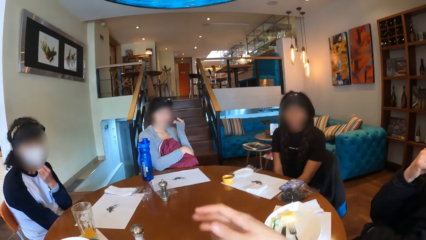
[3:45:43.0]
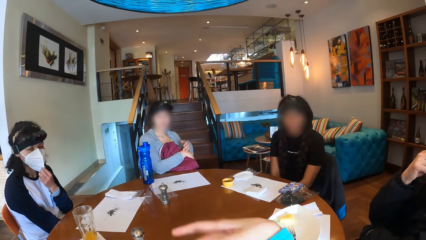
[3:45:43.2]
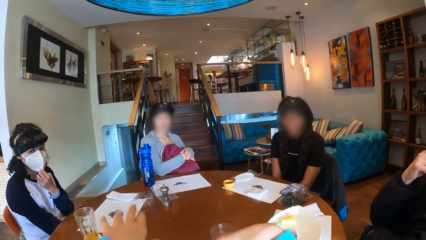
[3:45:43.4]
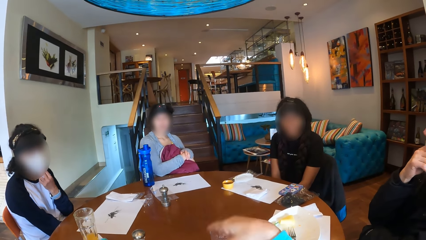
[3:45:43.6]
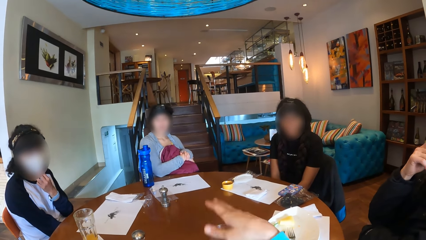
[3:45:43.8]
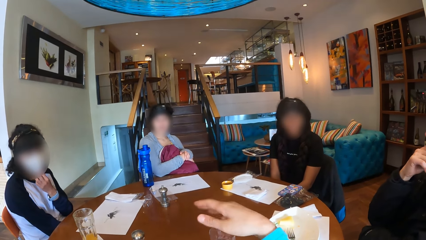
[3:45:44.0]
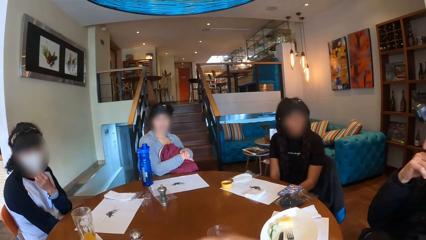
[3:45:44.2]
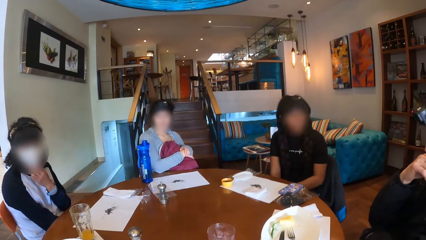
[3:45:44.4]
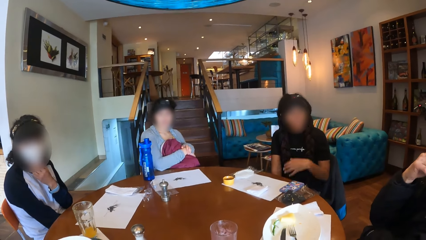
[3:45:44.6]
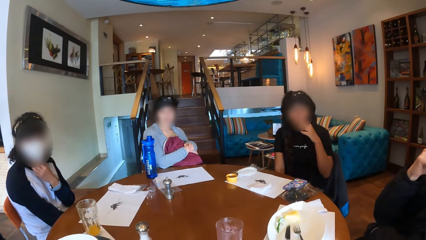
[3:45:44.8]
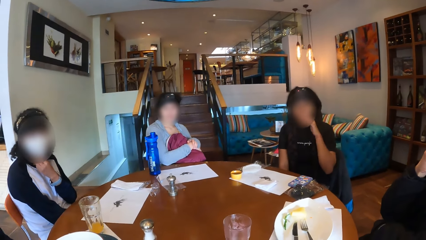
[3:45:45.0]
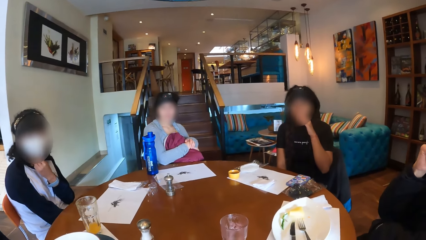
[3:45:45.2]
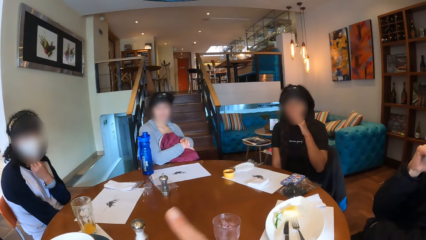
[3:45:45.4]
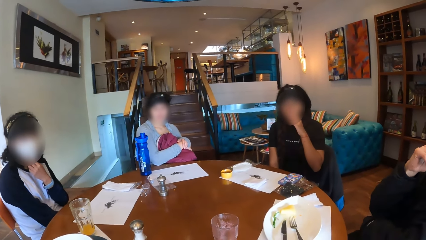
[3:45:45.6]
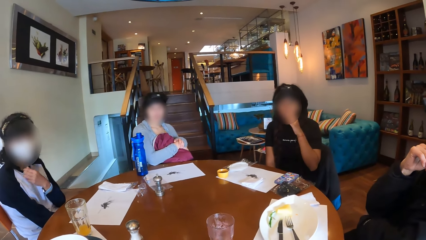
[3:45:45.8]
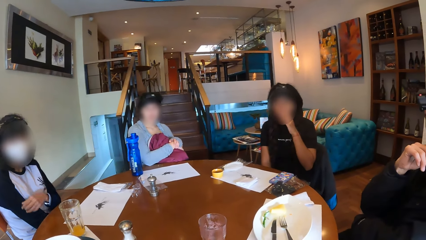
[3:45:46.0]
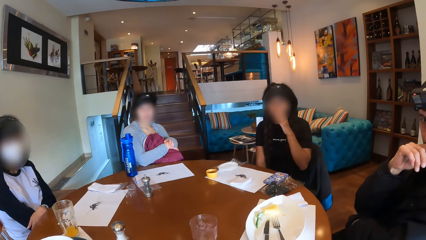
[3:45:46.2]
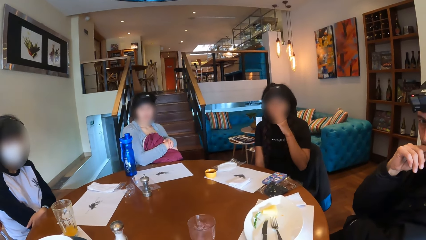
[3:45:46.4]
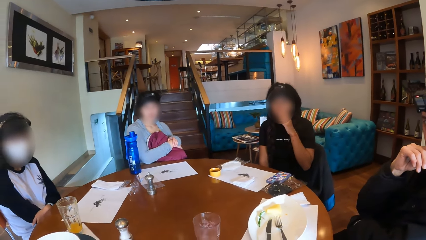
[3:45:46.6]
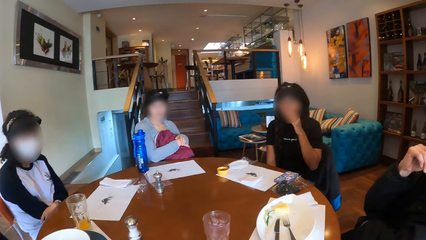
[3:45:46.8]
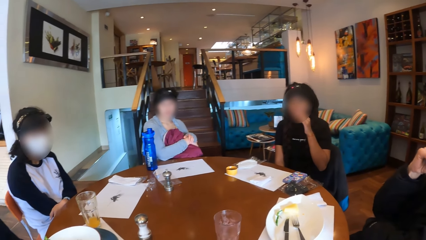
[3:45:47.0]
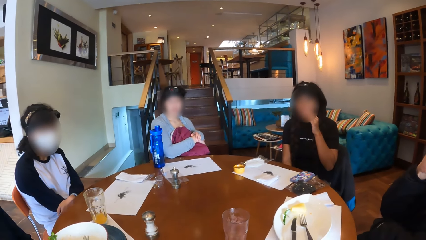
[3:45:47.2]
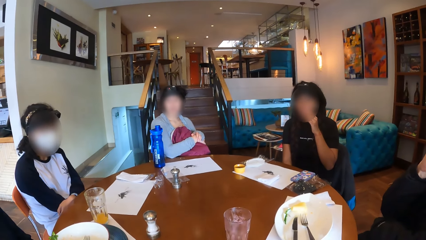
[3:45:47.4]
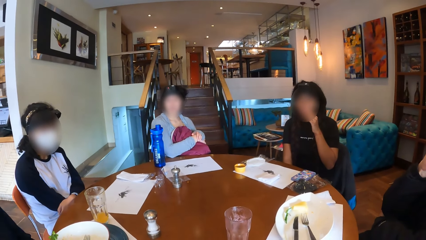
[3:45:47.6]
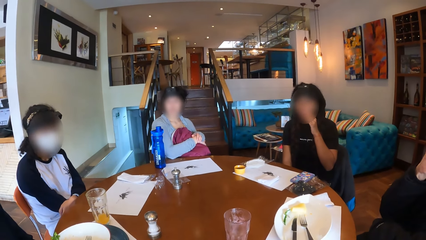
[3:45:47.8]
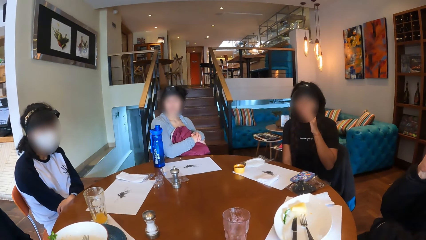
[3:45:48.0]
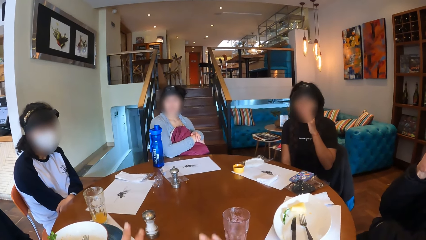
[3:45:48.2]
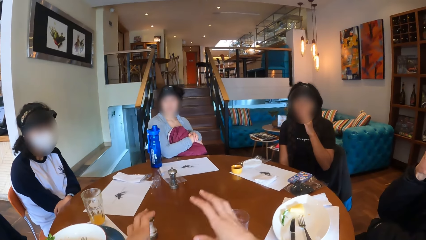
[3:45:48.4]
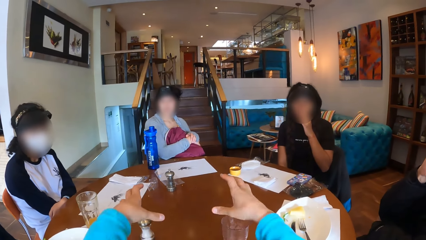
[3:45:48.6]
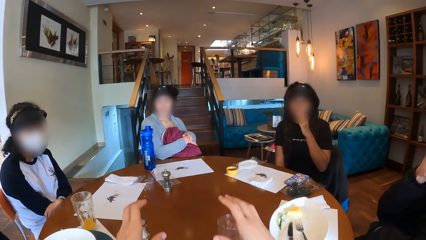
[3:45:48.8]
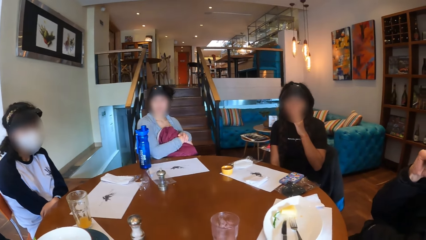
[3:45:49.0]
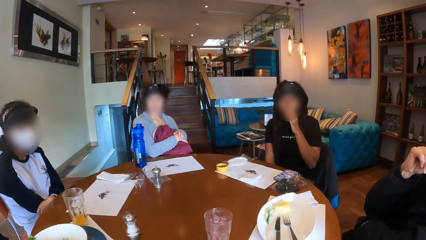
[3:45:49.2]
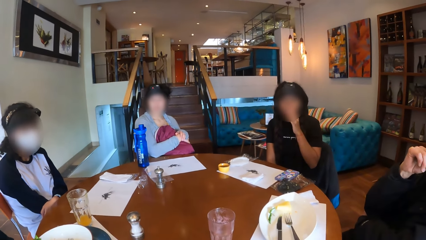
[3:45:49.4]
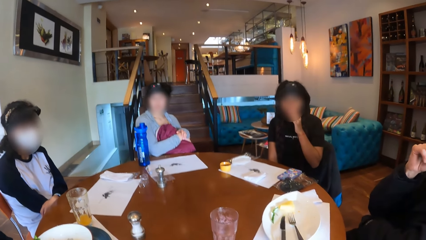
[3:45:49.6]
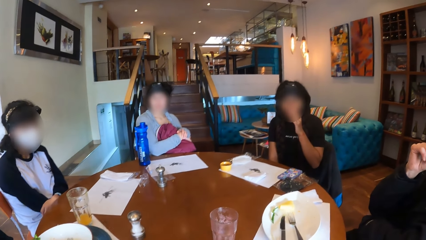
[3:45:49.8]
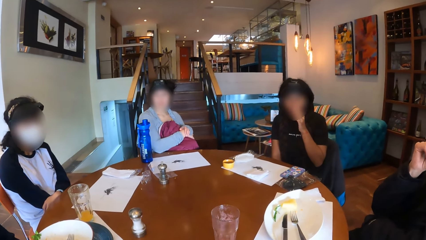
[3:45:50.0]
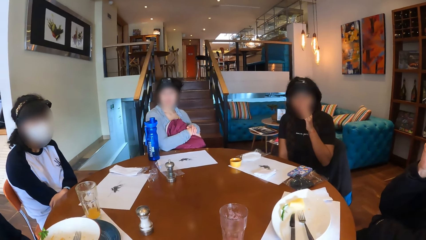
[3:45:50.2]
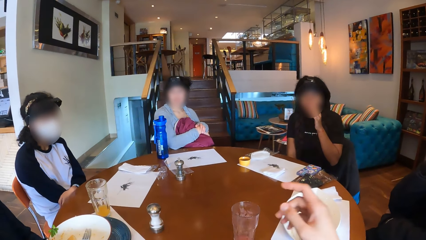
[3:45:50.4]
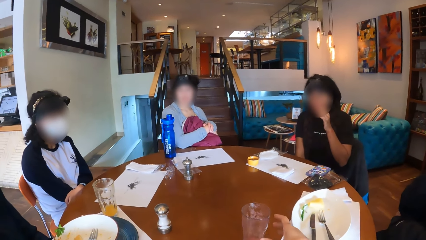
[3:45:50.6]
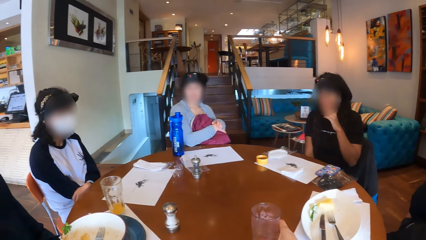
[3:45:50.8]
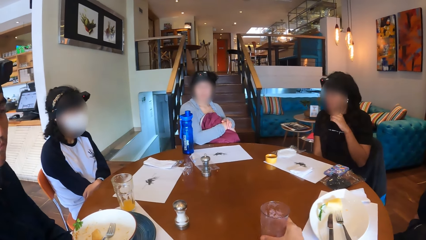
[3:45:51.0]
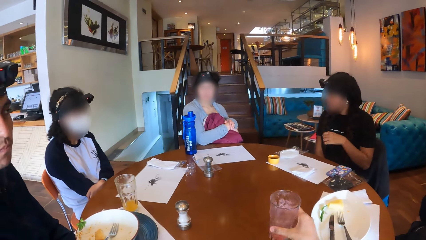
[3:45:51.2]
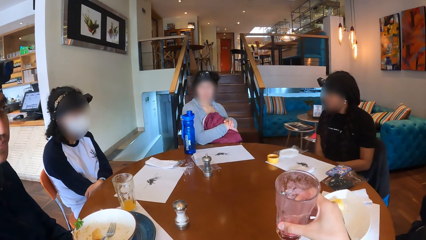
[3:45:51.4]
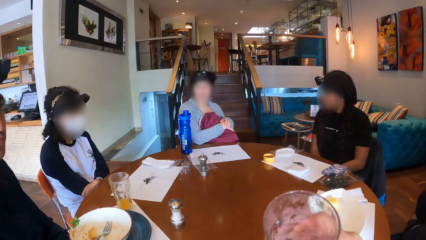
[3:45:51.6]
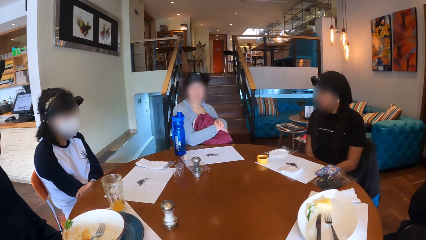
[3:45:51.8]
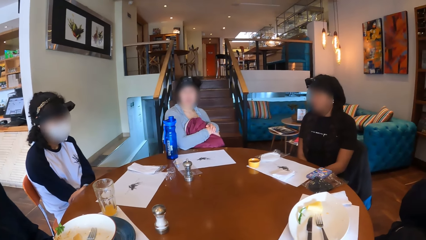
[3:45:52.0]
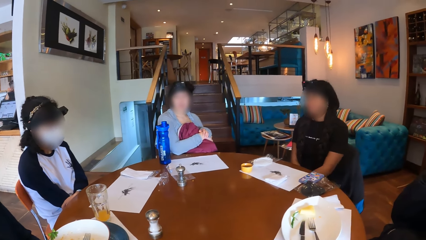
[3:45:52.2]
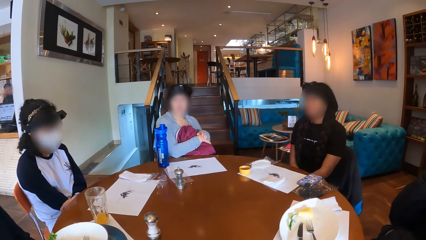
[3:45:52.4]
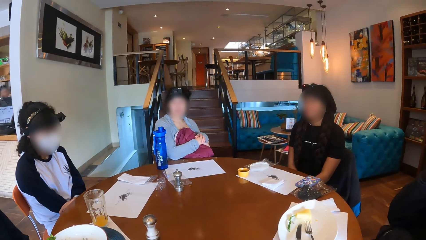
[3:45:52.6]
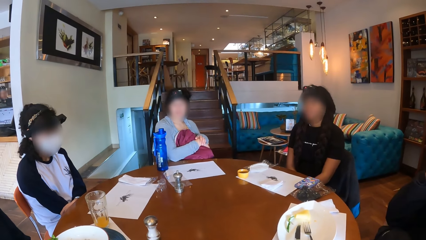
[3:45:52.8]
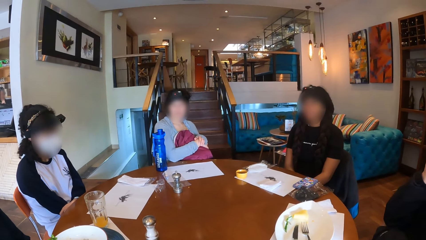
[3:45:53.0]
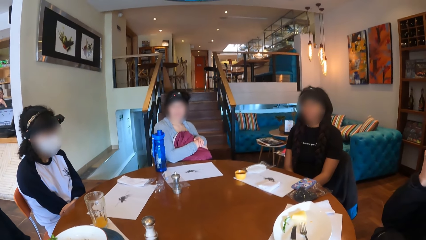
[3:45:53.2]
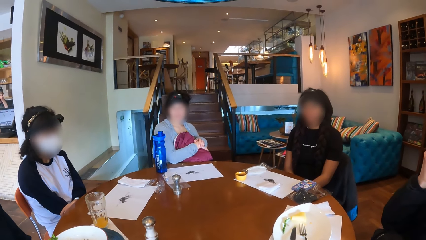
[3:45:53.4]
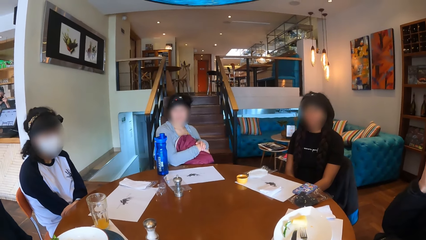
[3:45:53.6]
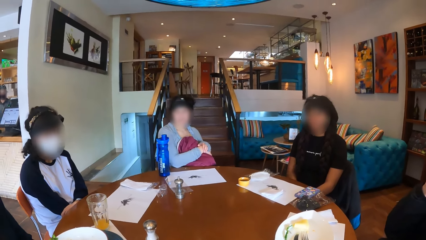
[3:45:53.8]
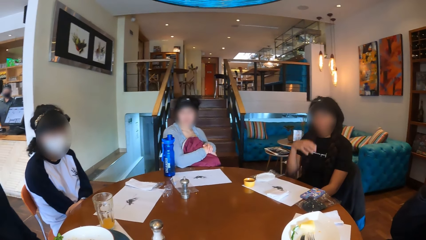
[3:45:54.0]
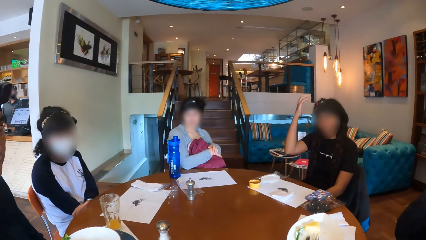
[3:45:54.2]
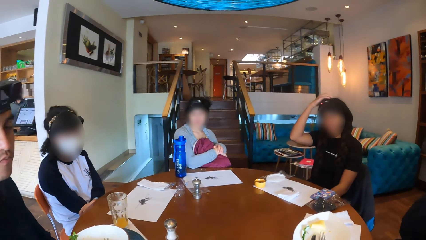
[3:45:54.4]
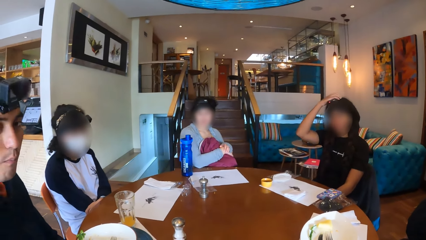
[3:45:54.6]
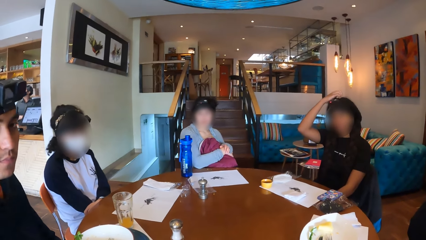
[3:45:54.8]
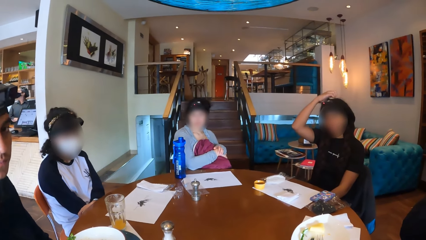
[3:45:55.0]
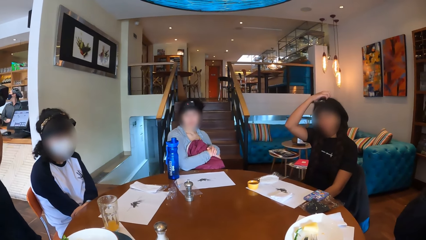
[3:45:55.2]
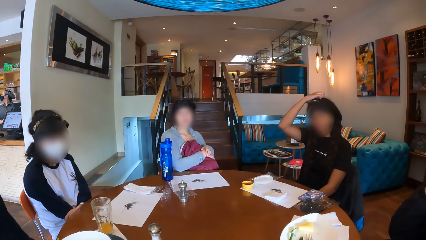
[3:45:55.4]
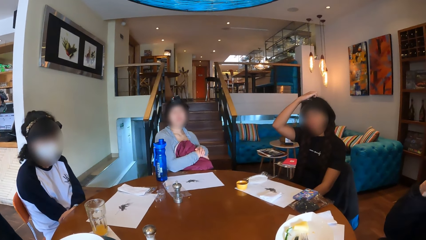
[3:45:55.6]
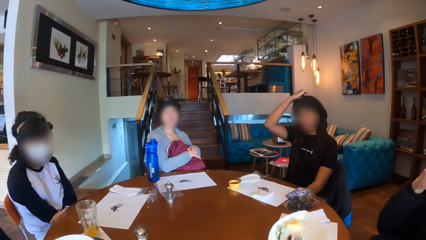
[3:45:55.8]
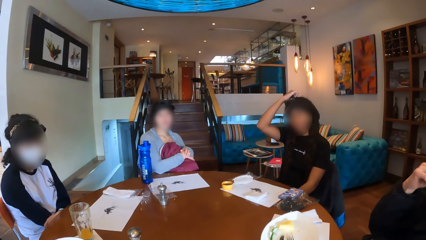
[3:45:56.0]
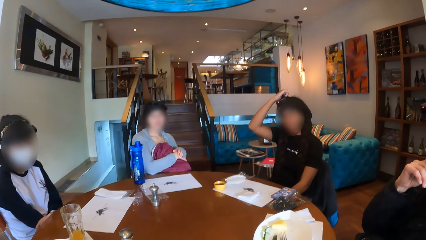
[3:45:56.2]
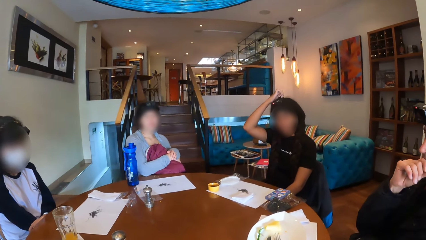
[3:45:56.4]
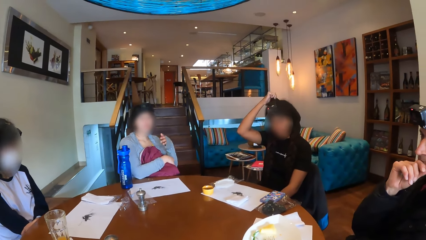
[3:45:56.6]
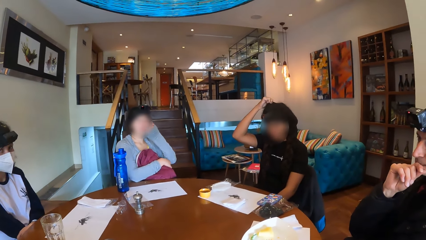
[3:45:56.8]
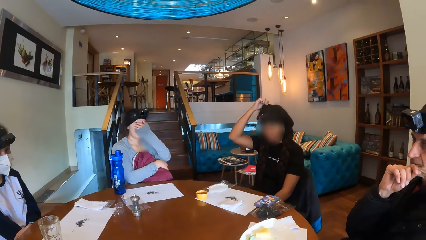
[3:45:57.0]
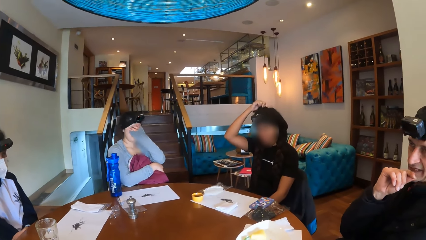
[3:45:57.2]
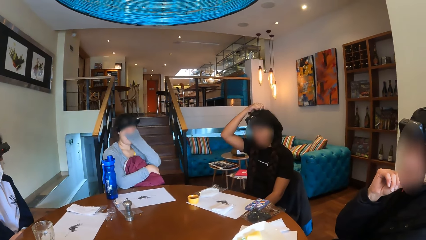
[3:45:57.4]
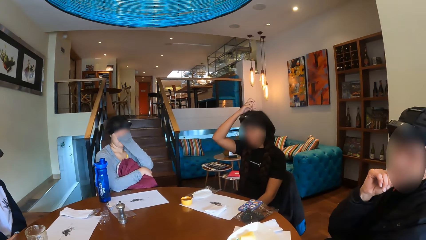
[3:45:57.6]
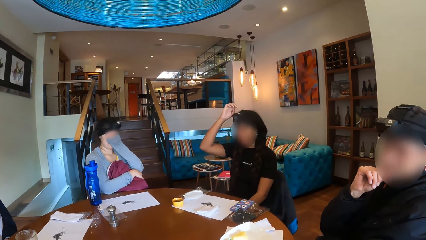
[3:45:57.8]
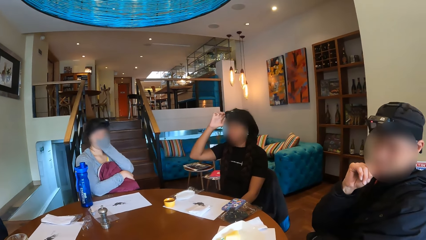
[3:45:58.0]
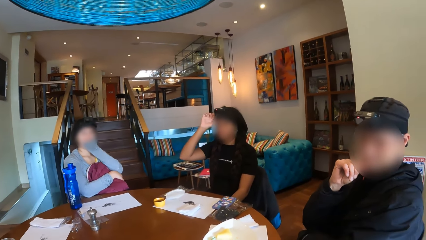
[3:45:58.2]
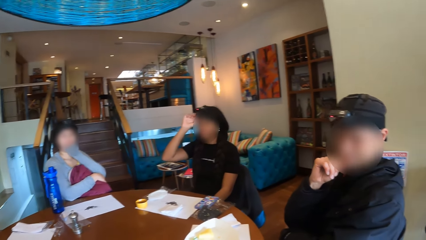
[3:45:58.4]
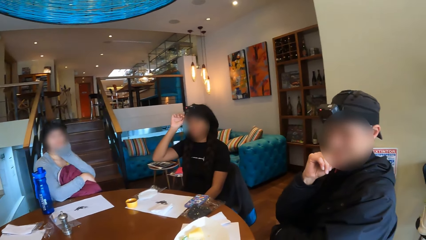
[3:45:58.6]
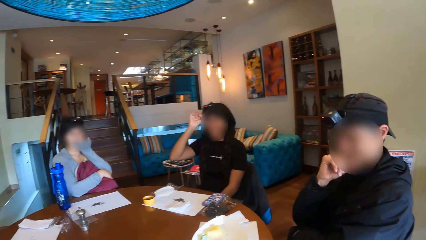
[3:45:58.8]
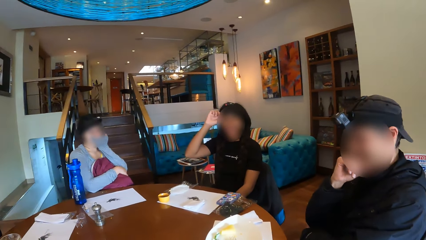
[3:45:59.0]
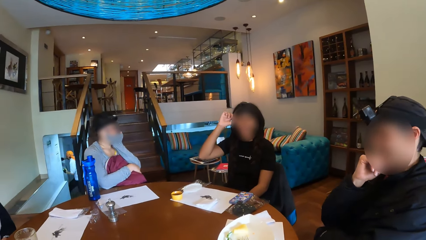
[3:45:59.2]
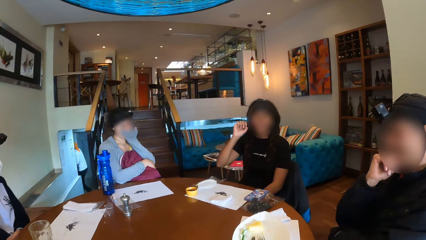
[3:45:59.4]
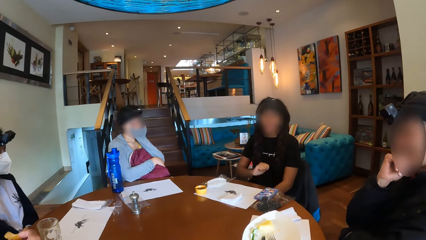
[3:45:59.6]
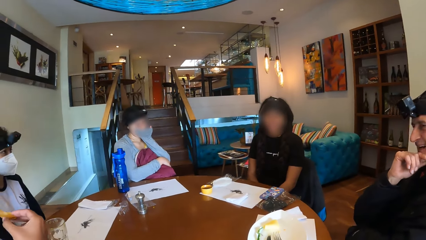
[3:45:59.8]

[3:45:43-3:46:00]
A woman adjusts a face mask on her face with her left hand. The camera wearer talks to the group of people around the table. Another woman touches her face with her left hand. The camera wearer looks around the table. They pick a glass of water from the table. They drink water from the glass. The other woman touches her head with her right hand.
